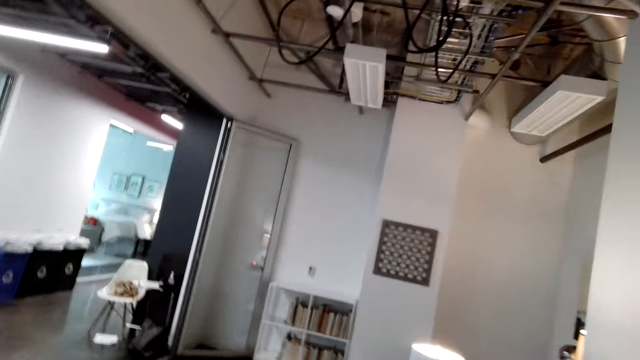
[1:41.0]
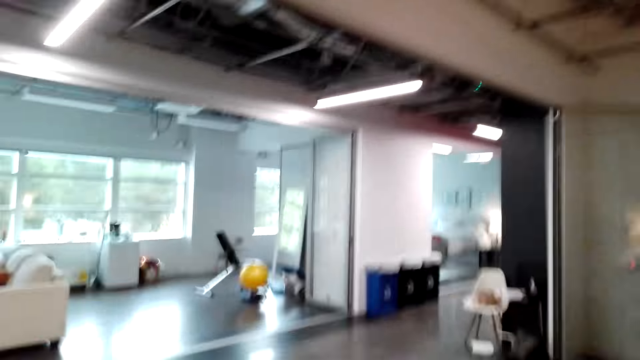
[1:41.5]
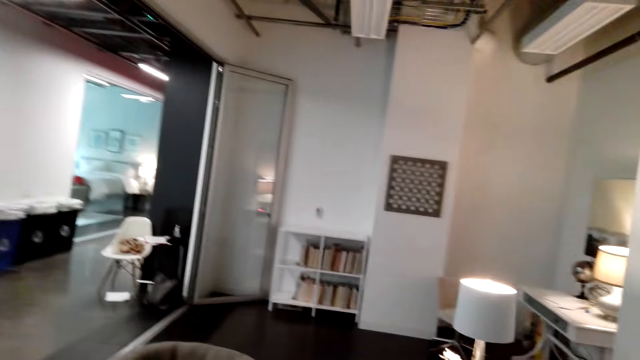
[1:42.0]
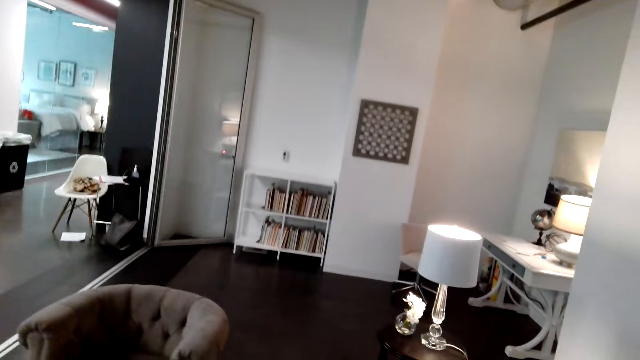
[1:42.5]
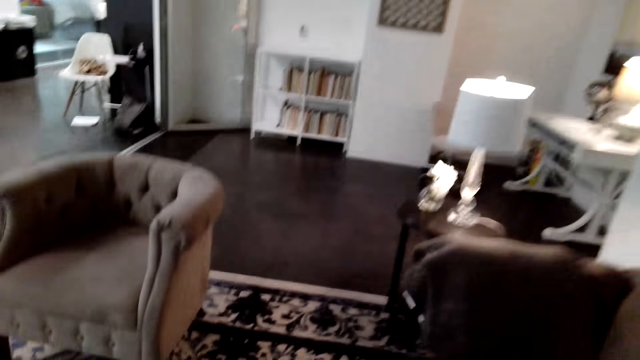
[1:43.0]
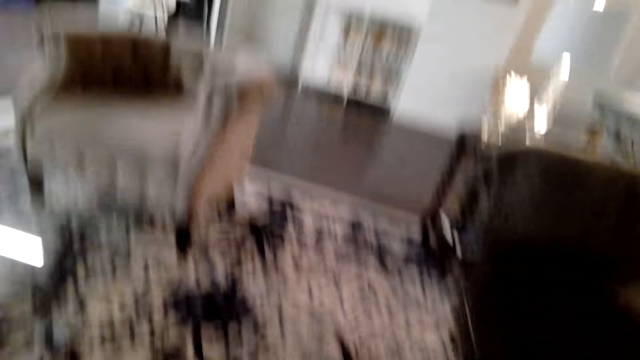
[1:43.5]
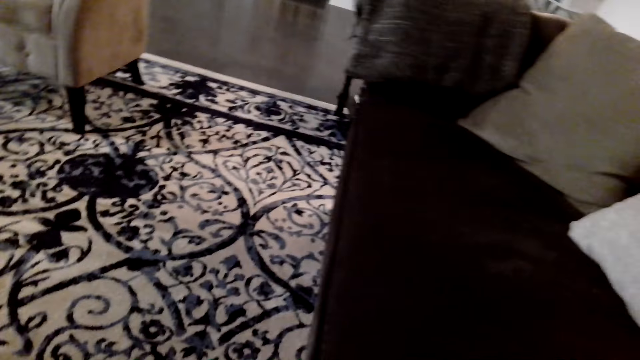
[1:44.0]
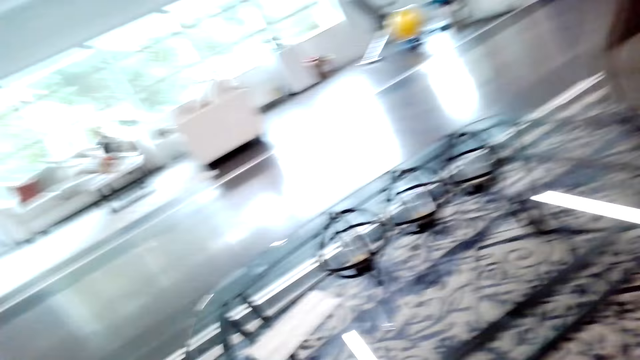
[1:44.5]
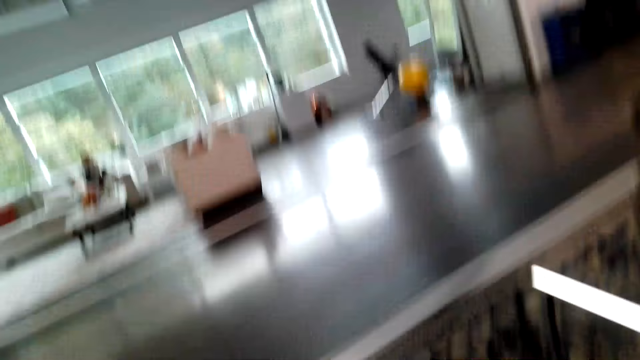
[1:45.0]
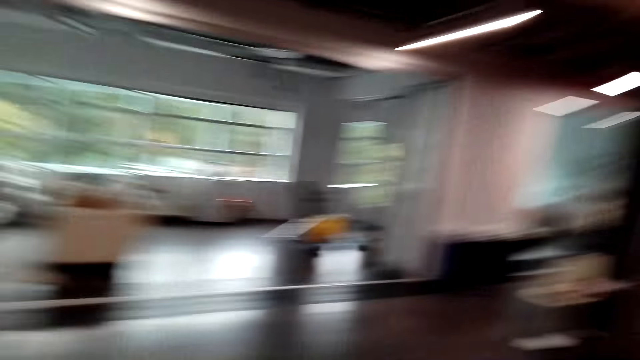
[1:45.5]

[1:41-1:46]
The camera wearer picks the throw pillow from the carpet. They look around the house. They speak to a person.

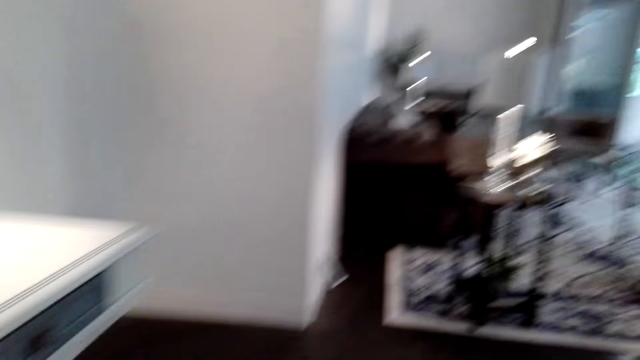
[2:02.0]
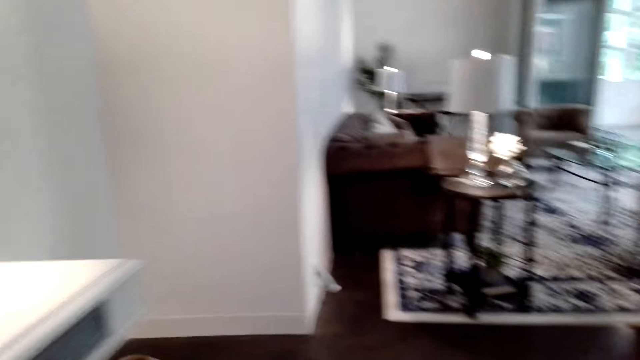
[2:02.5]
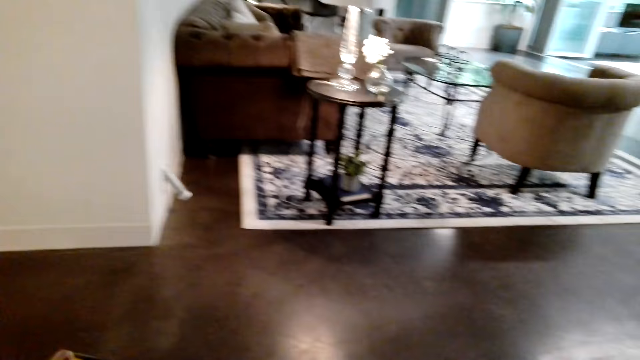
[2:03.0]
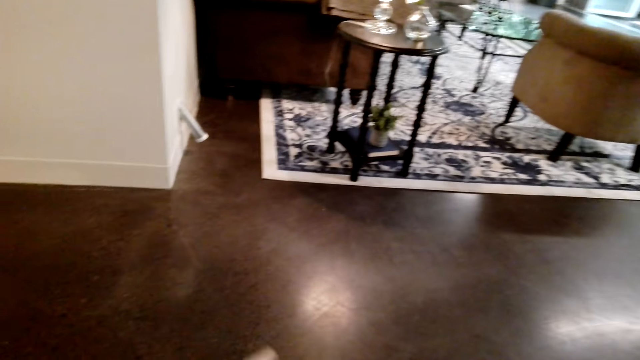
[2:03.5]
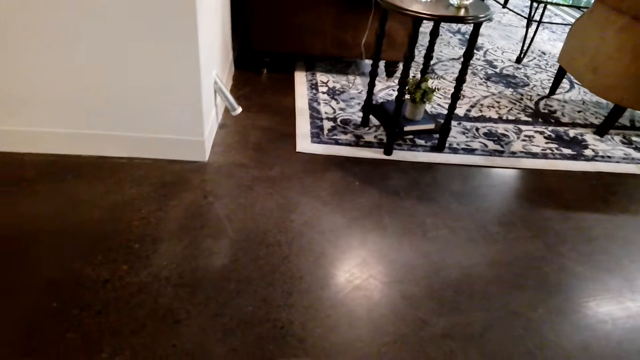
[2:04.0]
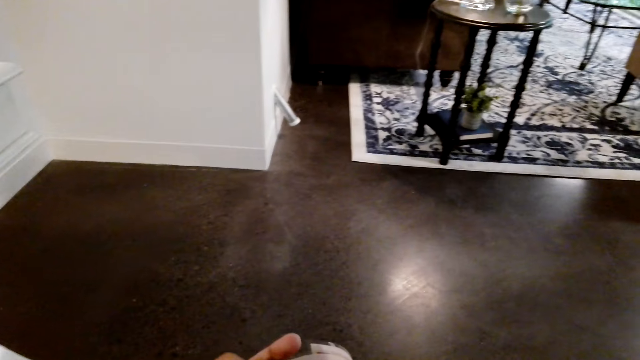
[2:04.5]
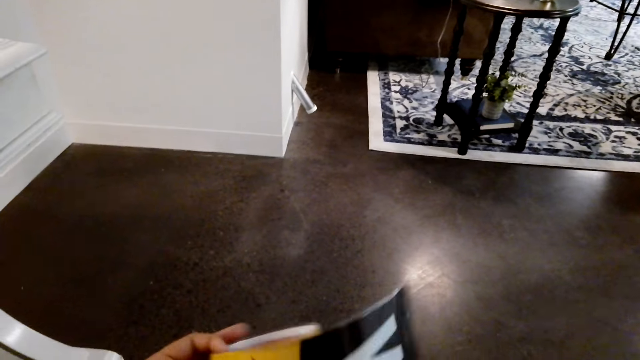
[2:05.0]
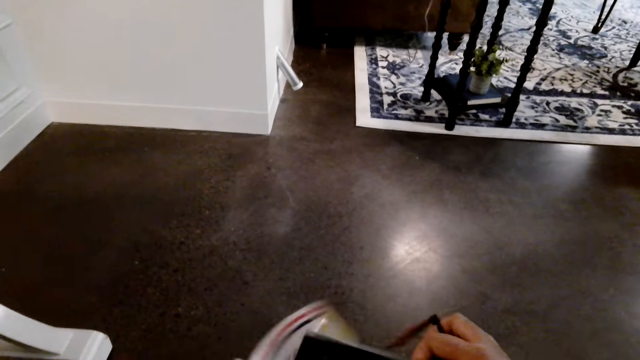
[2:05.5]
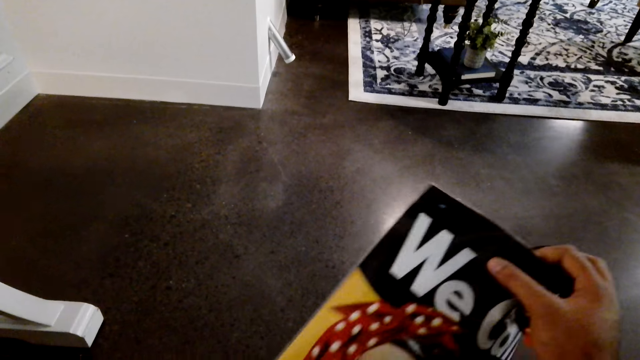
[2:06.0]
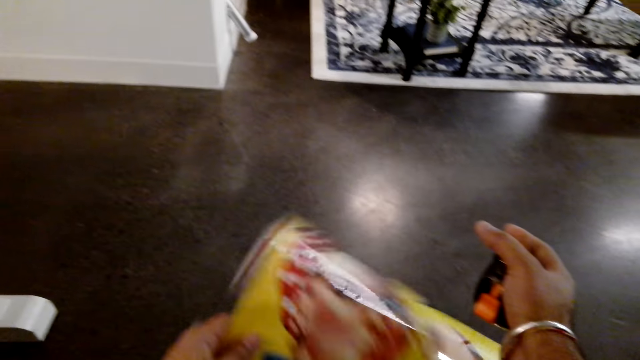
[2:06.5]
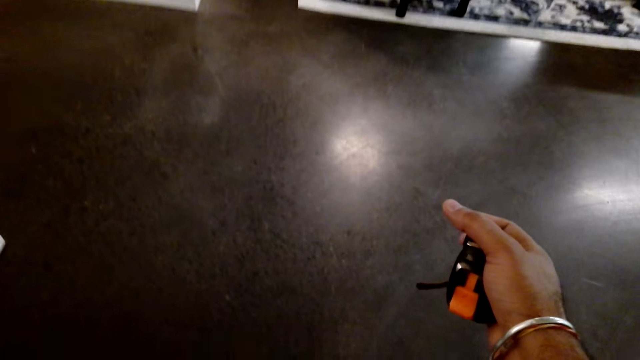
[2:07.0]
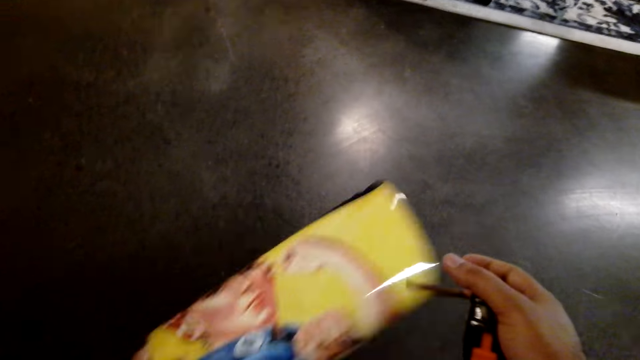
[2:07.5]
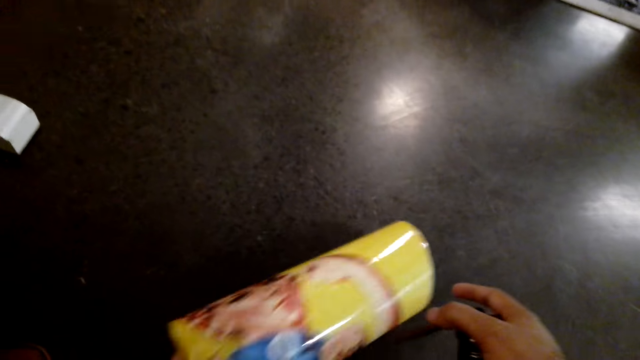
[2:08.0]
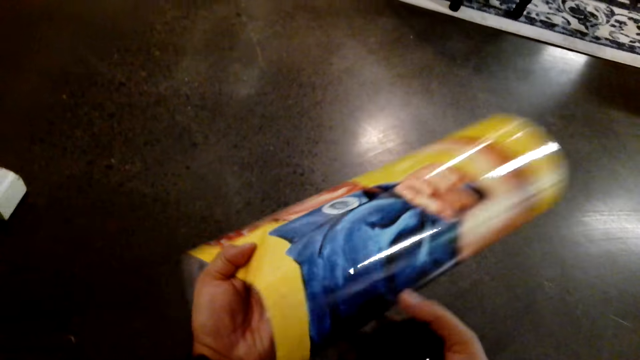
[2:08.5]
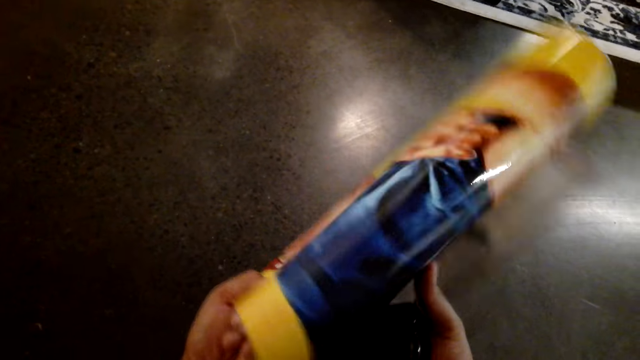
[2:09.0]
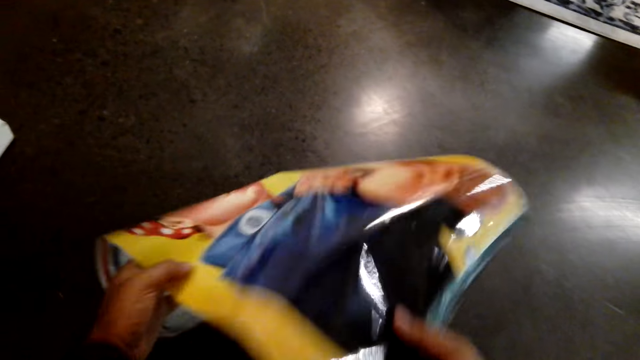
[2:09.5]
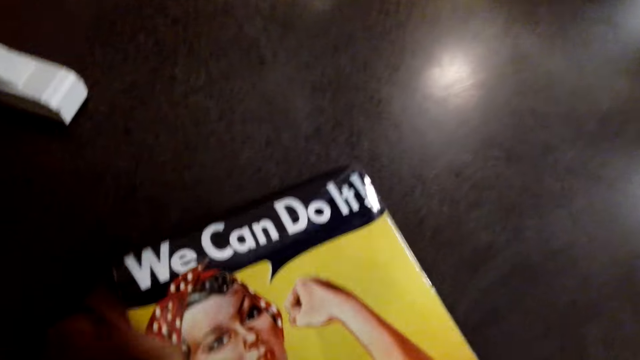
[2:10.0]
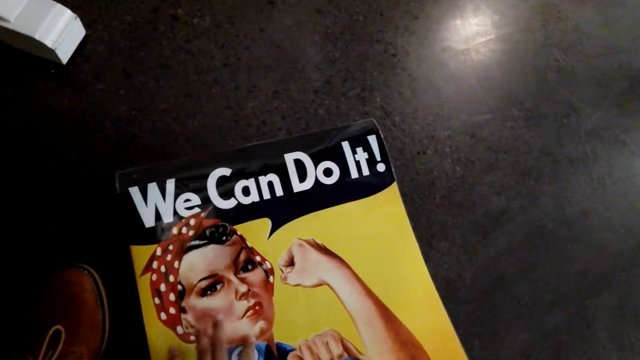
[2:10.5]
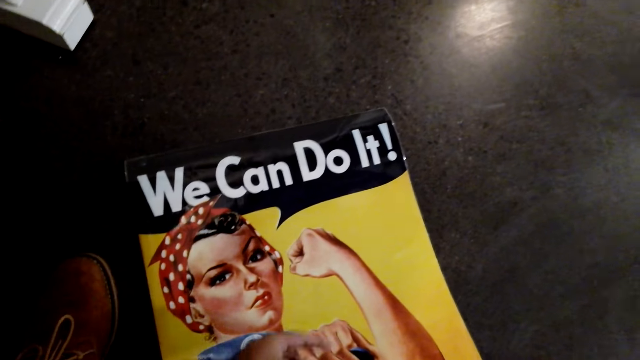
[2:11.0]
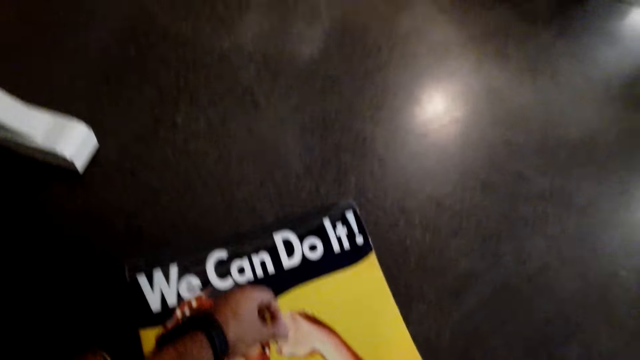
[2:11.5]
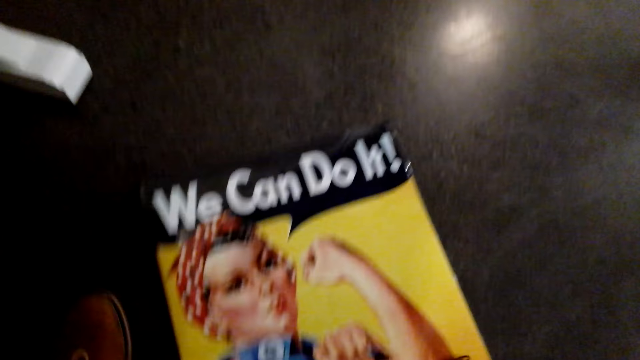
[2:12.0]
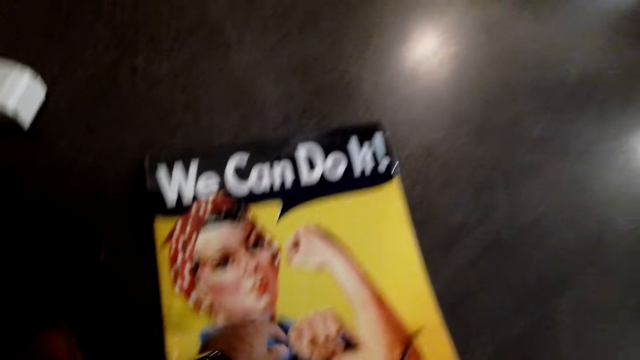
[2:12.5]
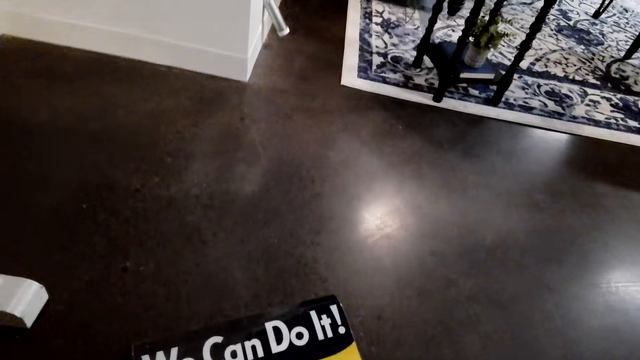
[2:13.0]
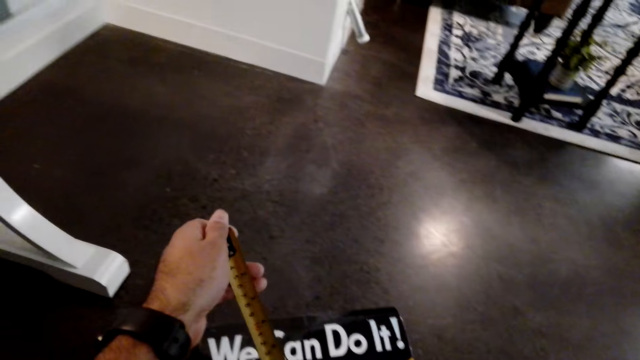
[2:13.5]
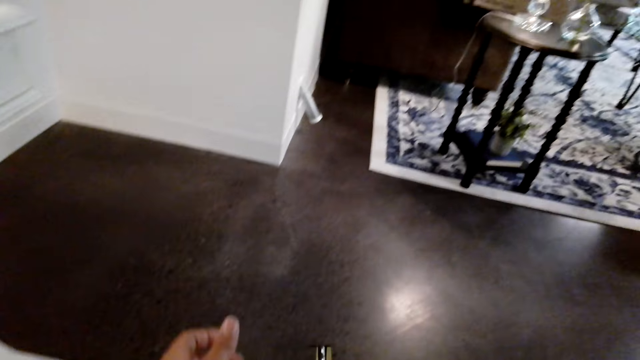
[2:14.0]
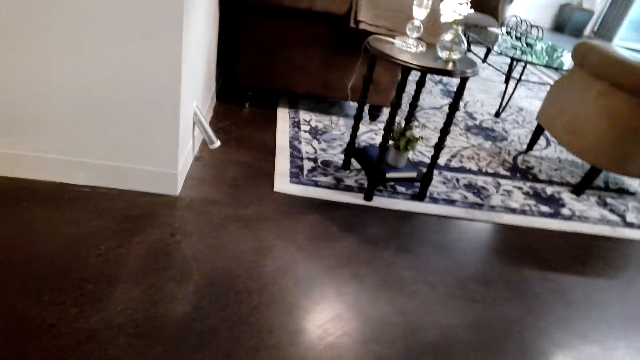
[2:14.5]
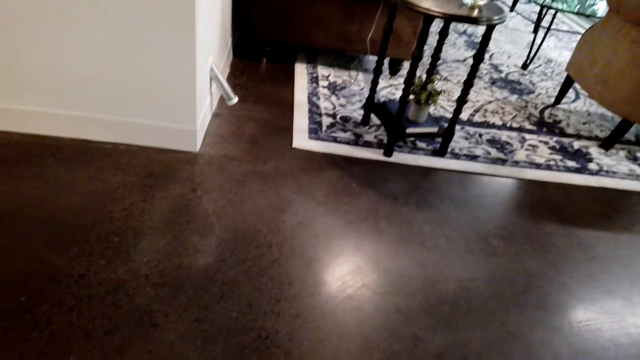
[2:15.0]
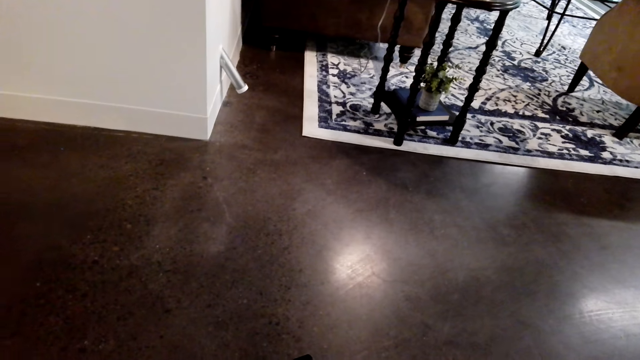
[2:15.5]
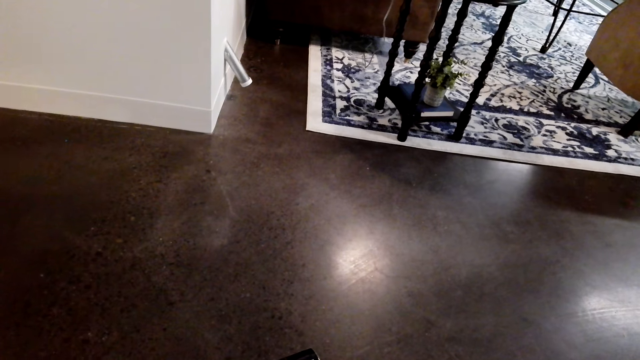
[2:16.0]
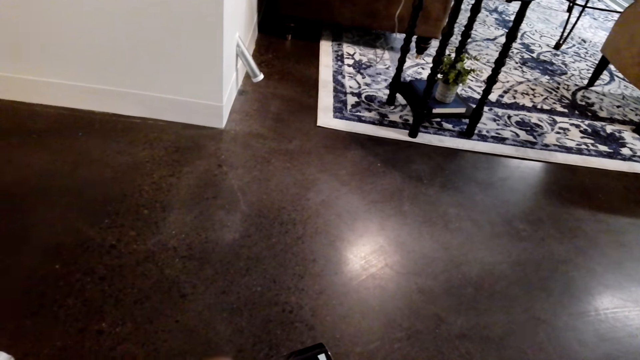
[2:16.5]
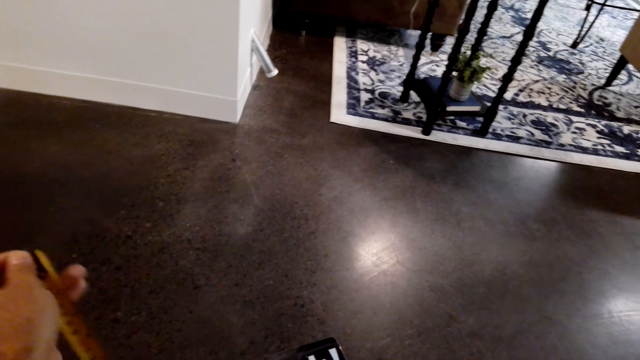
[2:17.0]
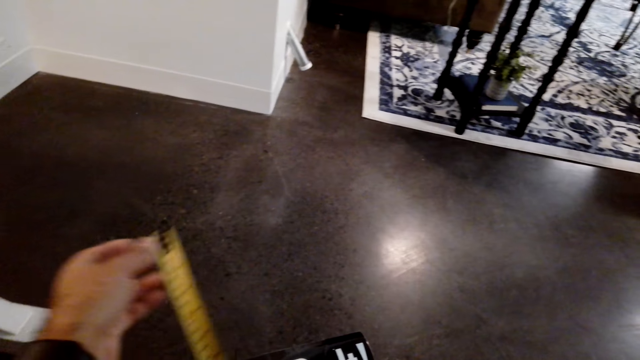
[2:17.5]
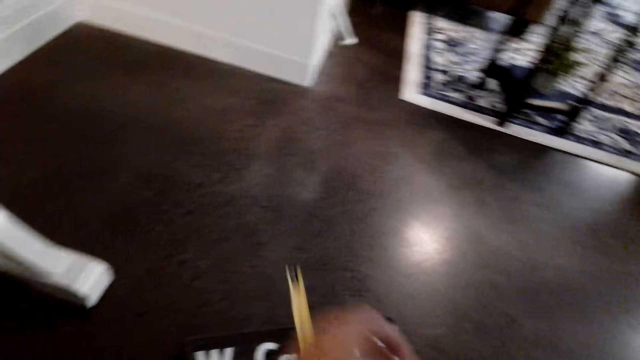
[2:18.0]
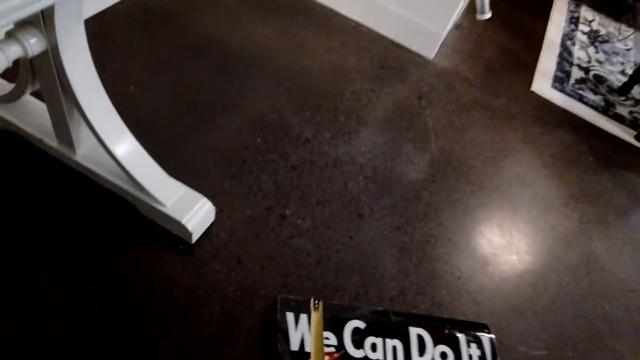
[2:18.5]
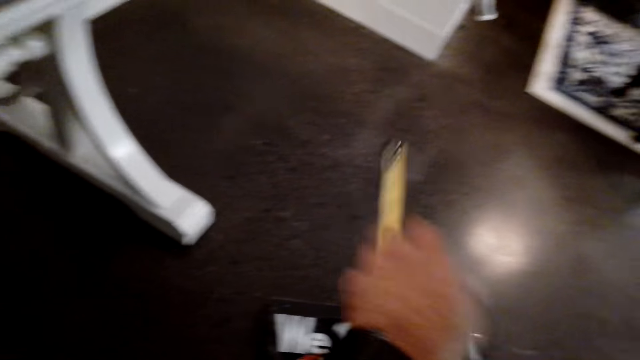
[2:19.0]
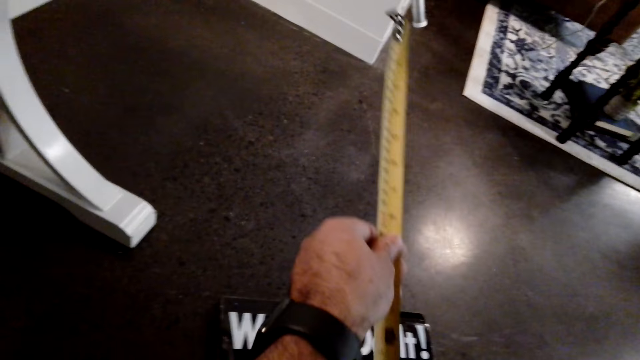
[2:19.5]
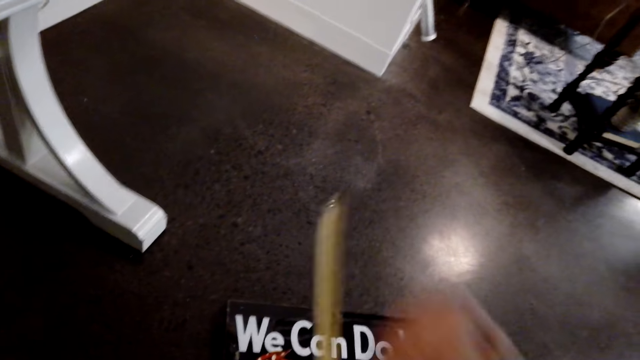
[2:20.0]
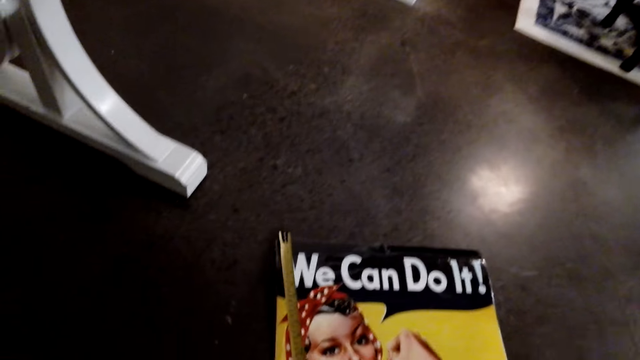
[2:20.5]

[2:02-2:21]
The camera wearer speaks to a person. They hold a poster. They hold a tape measure. They put the wallpapers on the floor. They look at the poster. They pull the tape measure. They speak to the person. The person speaks to the camera wearer. The camera wearer measures the wallpaper with the measuring tape.
